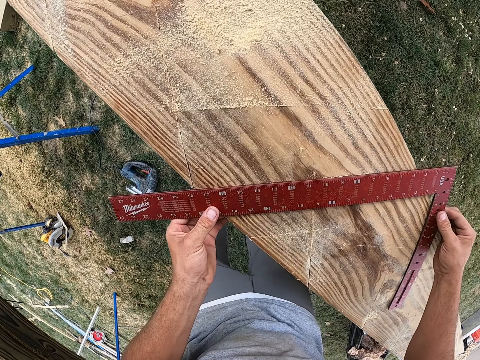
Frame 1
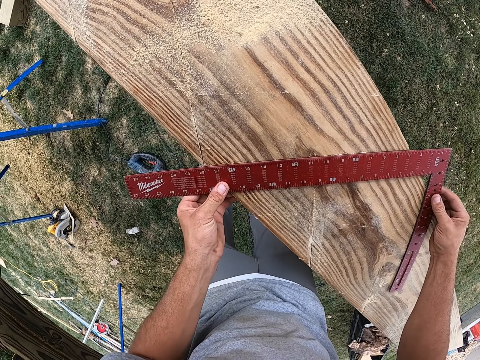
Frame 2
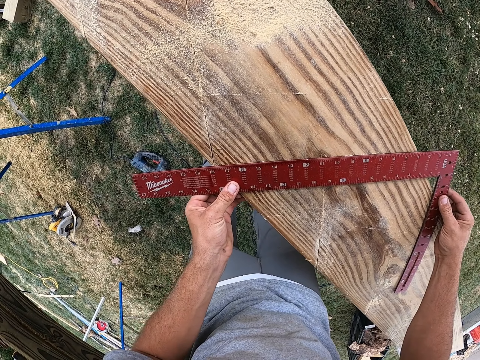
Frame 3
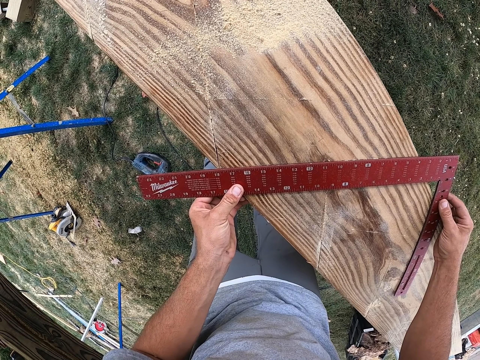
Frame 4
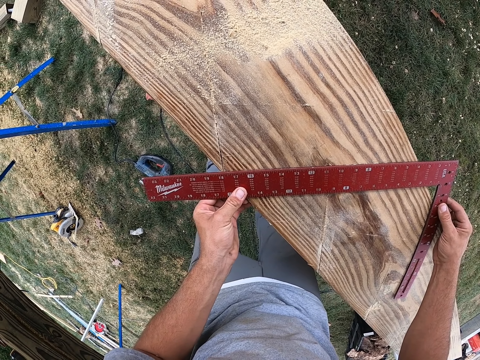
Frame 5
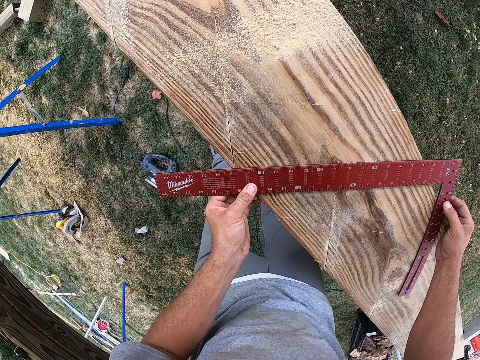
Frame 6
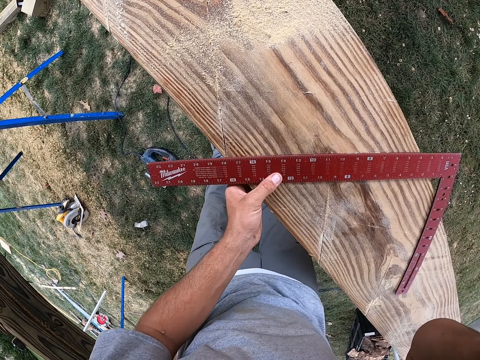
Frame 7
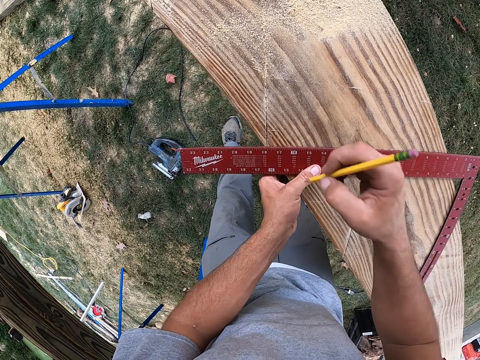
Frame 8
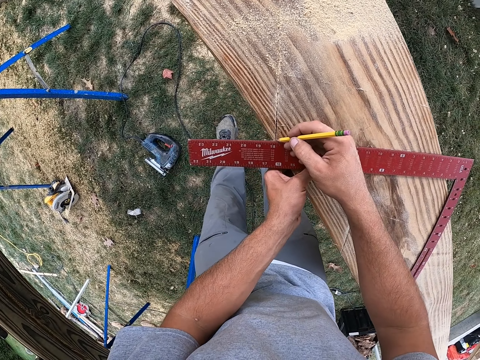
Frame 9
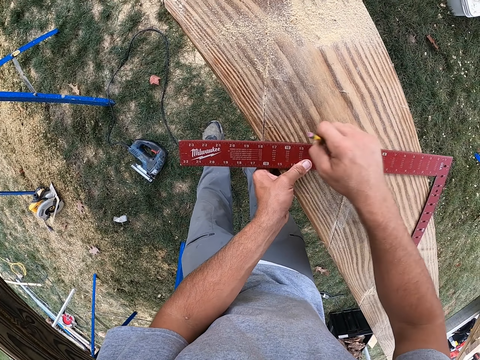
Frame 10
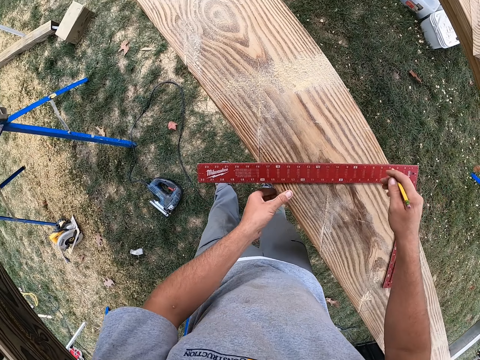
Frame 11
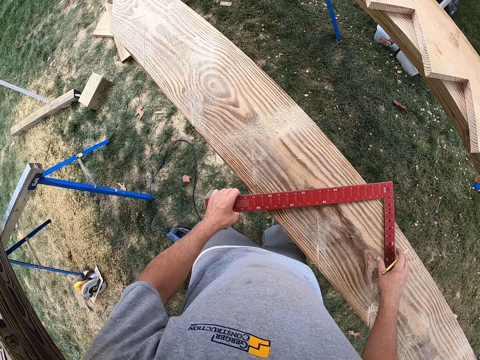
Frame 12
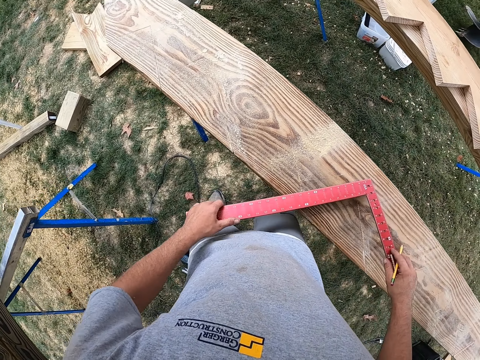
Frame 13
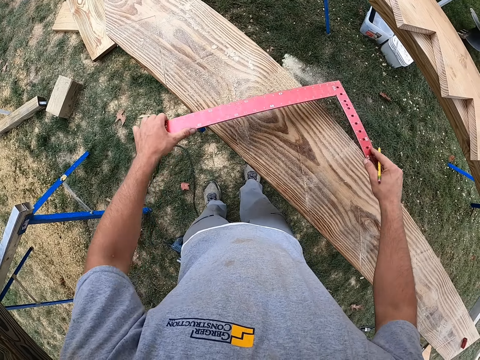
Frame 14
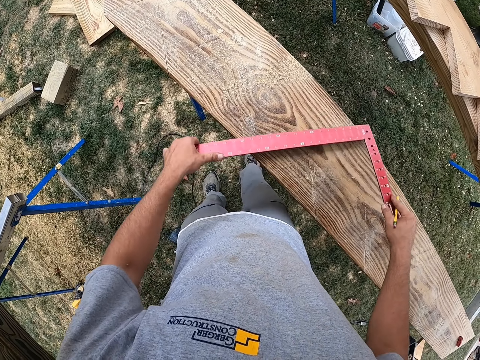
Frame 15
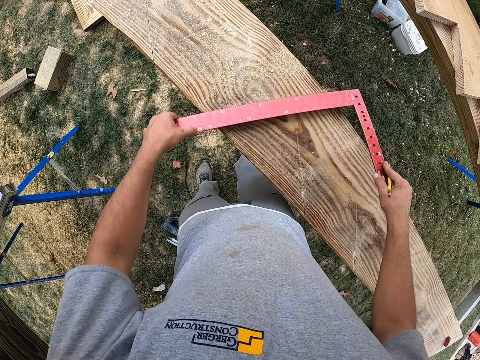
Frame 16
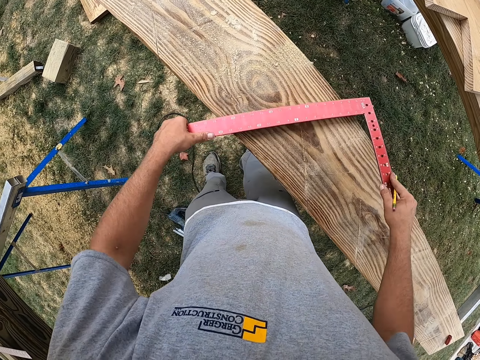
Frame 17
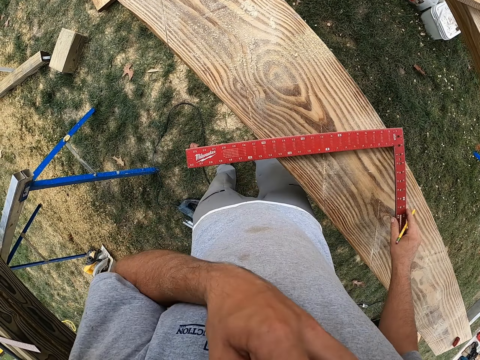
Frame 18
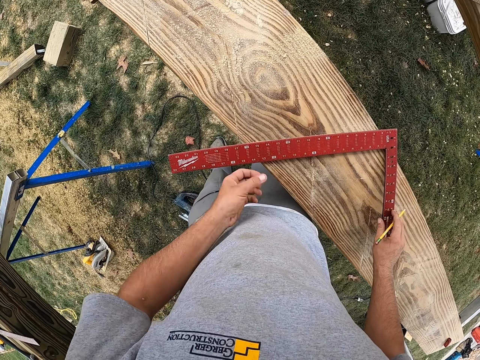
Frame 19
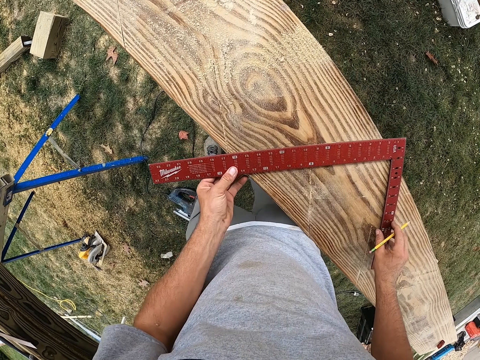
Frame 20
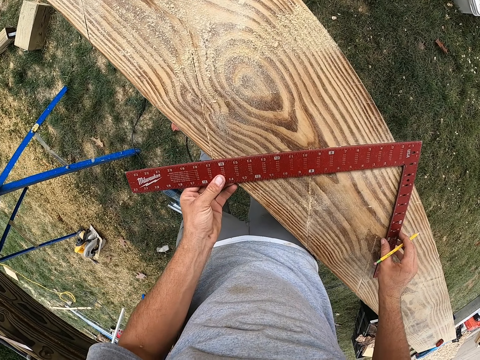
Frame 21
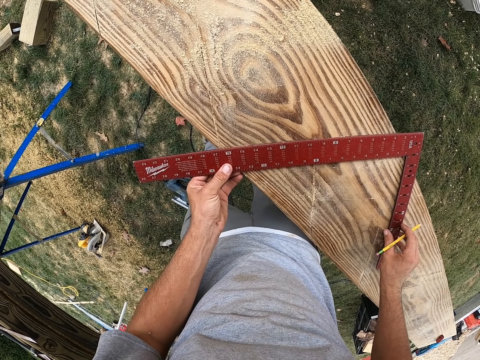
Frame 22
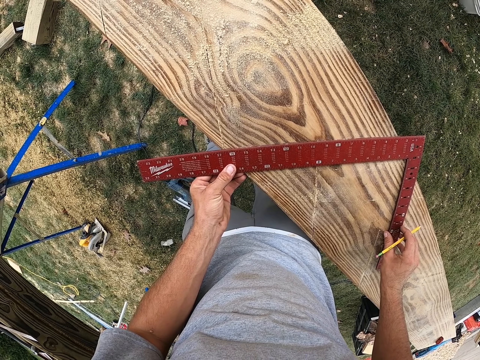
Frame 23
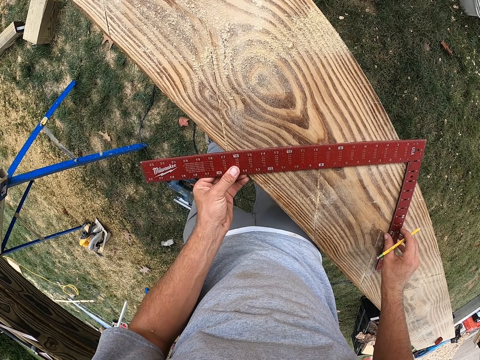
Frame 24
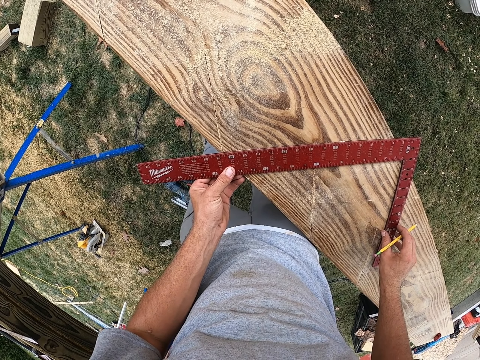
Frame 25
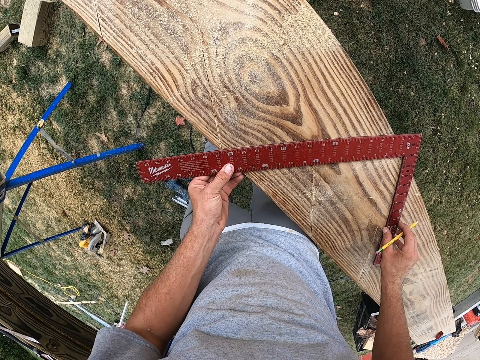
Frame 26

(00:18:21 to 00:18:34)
The camera wearer puts the square ruler down. They measure the wood. They mark the wood with a pencil. They move the square ruler on the wood. They lift a hand. They measure the wood. They put the square ruler down.

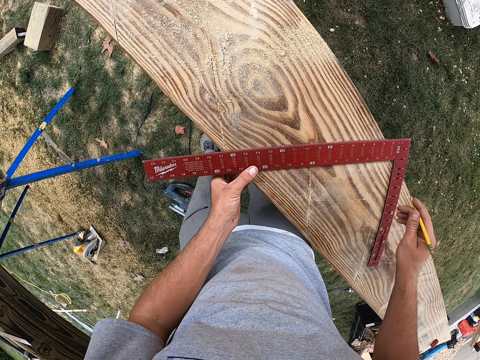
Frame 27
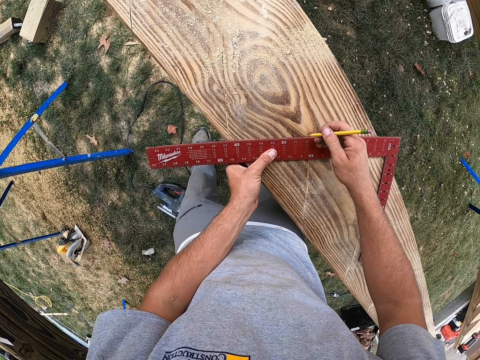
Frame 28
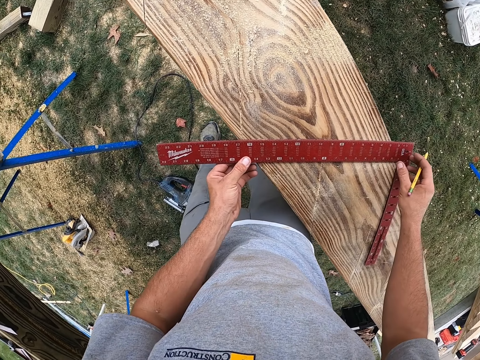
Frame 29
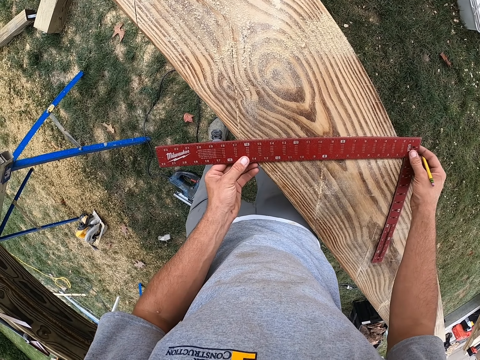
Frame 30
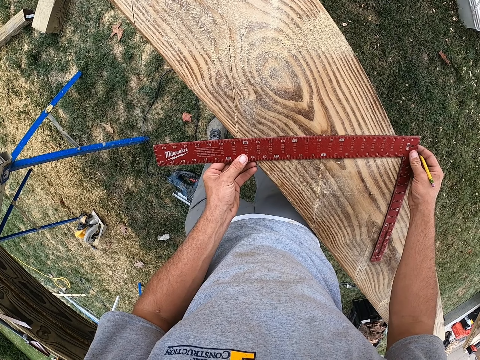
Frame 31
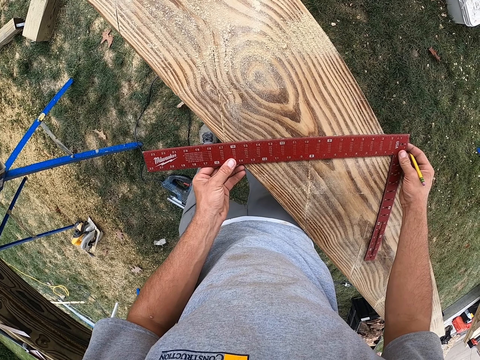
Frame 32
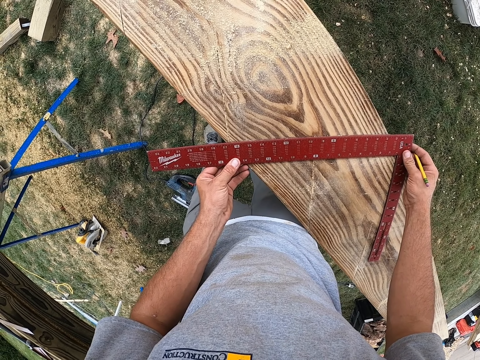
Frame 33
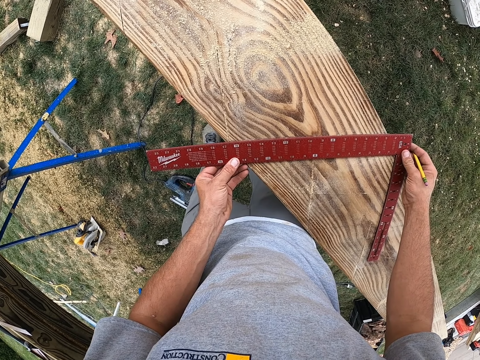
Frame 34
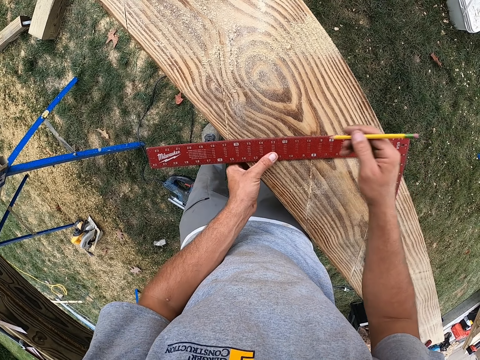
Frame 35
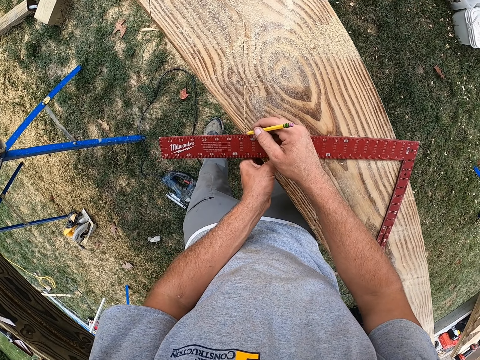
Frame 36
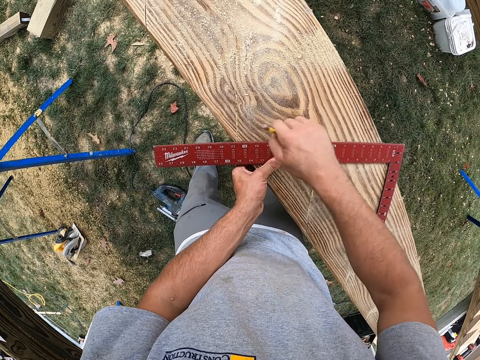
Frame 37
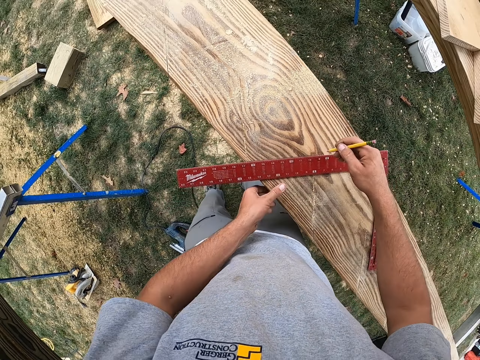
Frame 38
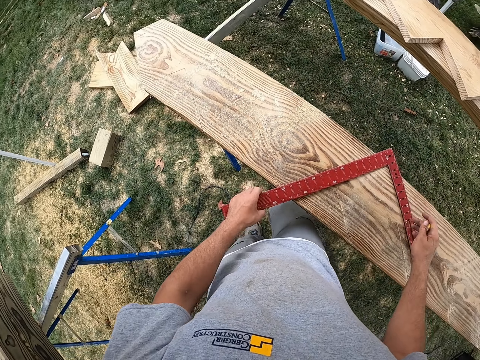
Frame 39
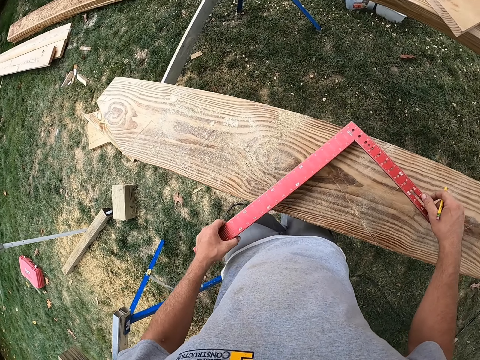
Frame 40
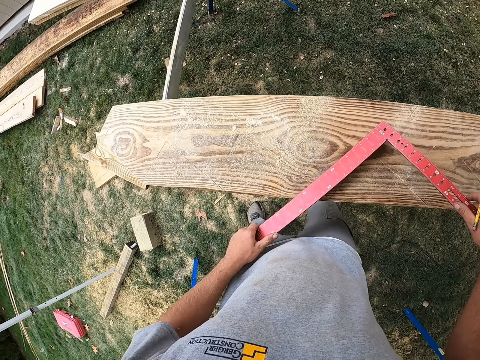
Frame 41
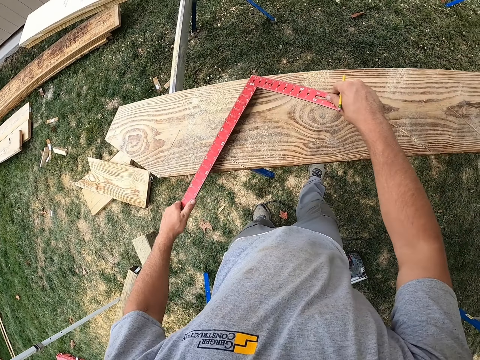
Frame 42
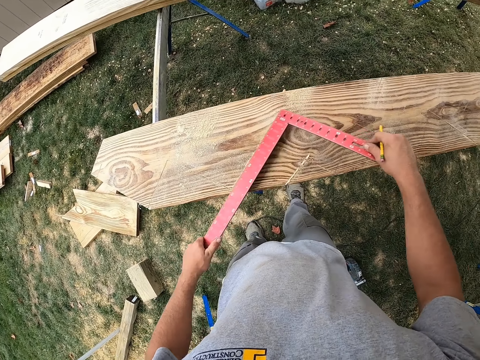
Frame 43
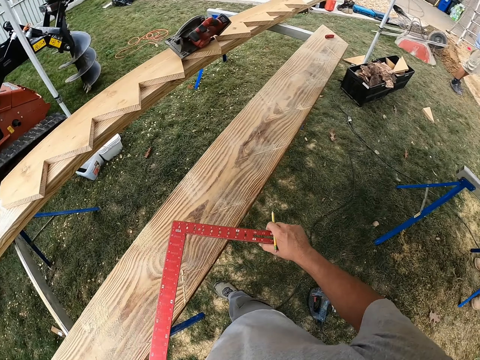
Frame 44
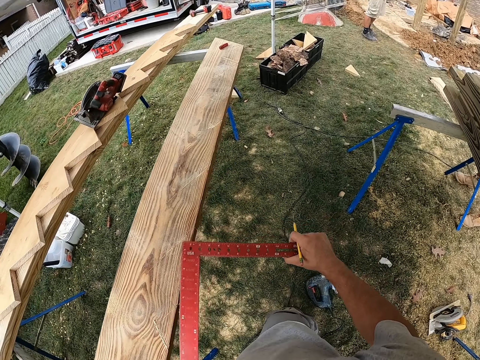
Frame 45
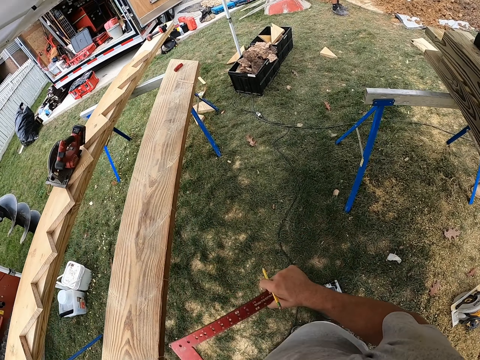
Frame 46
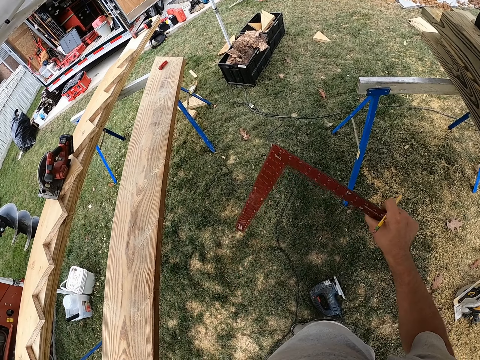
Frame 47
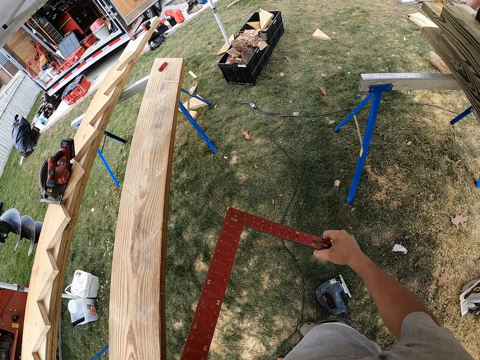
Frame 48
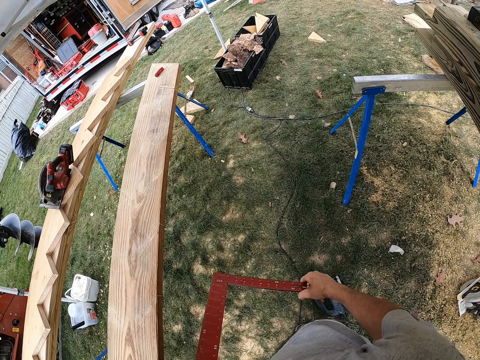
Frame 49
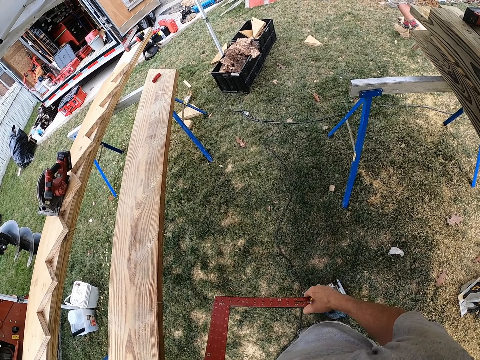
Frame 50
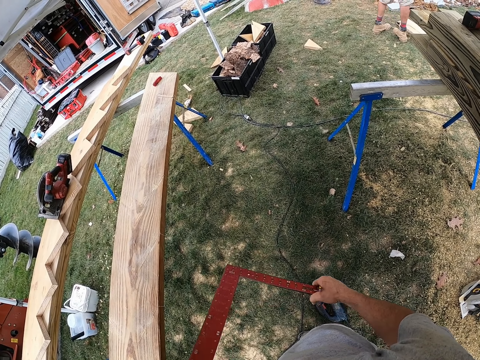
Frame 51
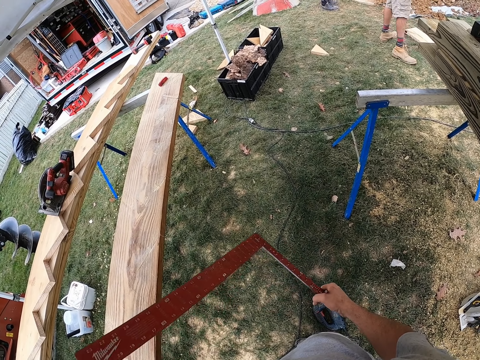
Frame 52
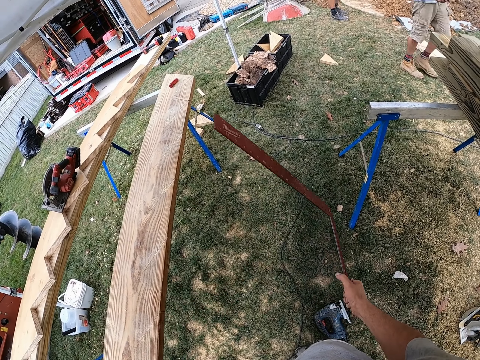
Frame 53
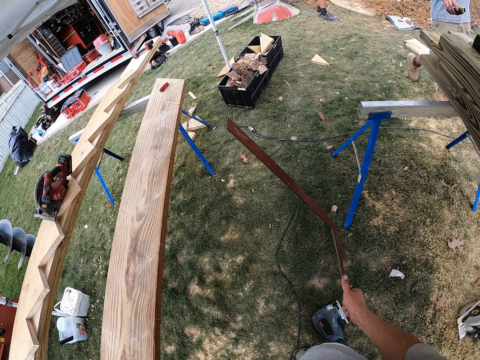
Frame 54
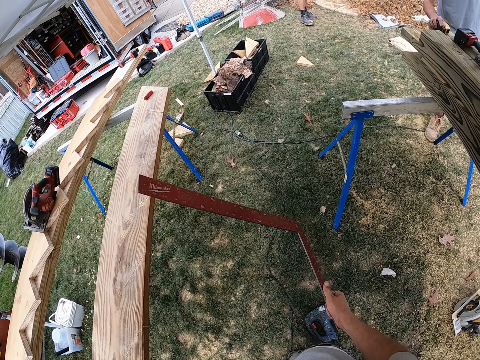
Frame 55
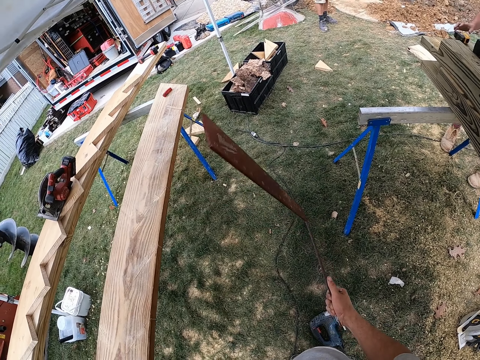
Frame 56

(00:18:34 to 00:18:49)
The camera wearer moves a pen. They mark the wood with a pencil. They mark the wood. They move a square ruler on the wood. A man walks. The camera wearer holds the square measure.
